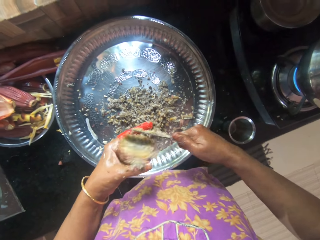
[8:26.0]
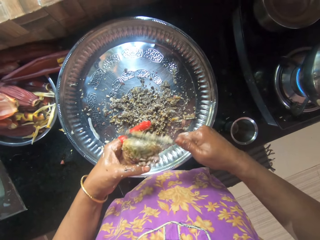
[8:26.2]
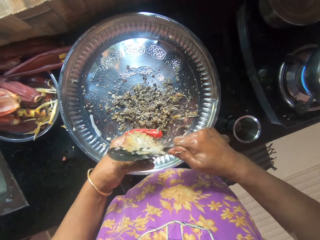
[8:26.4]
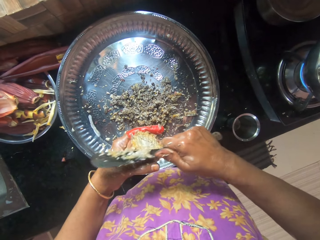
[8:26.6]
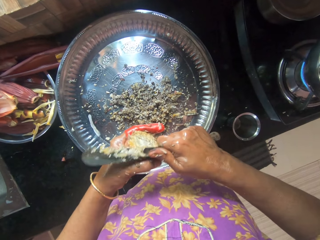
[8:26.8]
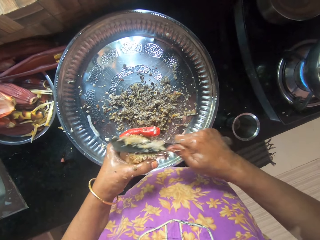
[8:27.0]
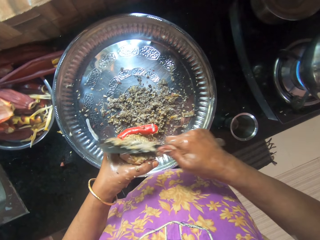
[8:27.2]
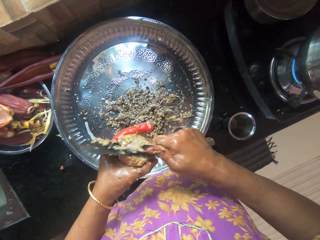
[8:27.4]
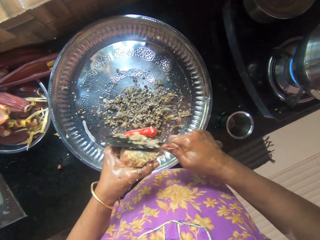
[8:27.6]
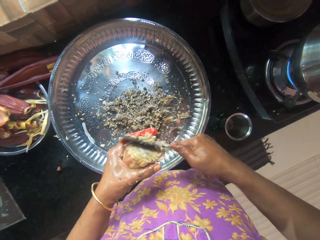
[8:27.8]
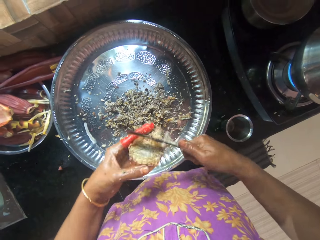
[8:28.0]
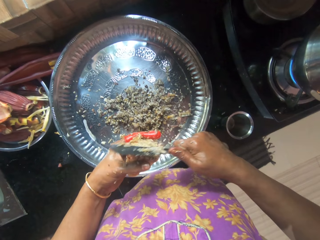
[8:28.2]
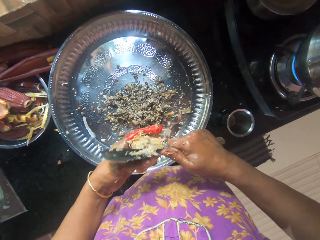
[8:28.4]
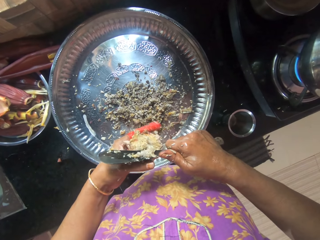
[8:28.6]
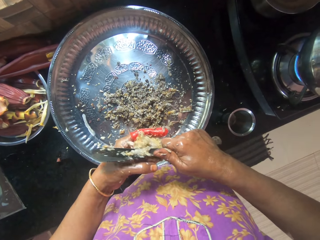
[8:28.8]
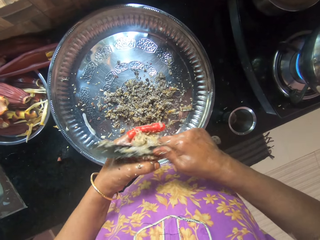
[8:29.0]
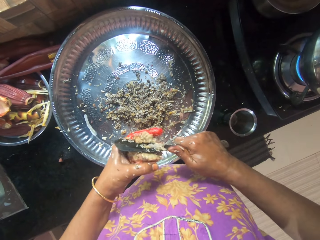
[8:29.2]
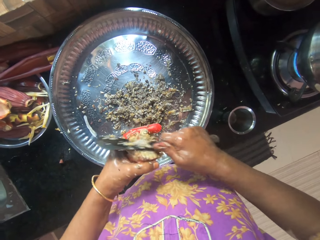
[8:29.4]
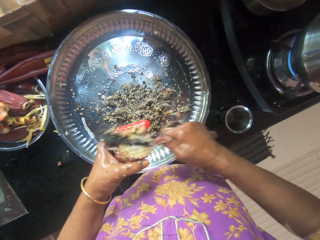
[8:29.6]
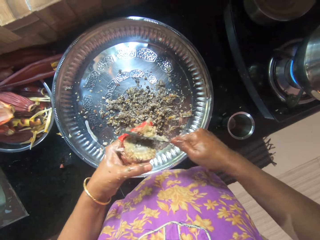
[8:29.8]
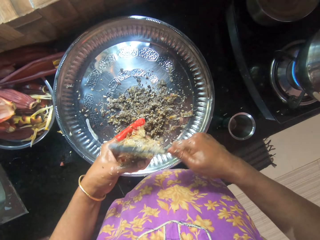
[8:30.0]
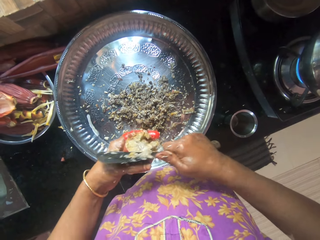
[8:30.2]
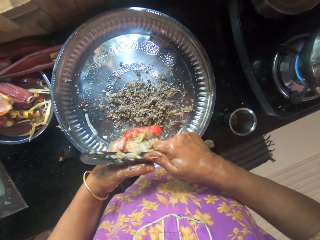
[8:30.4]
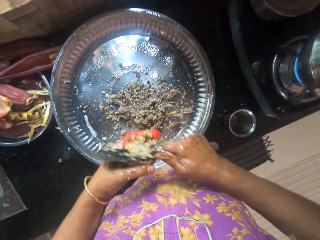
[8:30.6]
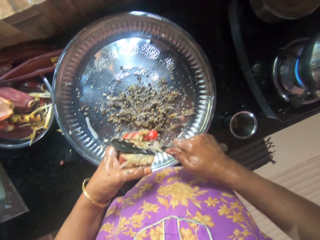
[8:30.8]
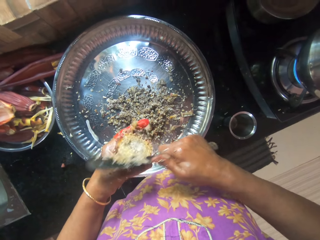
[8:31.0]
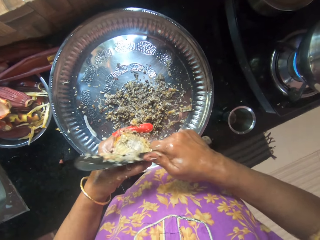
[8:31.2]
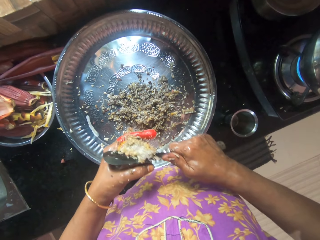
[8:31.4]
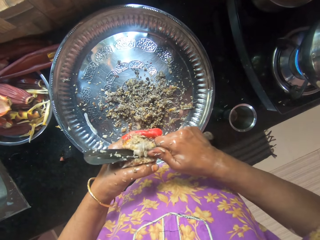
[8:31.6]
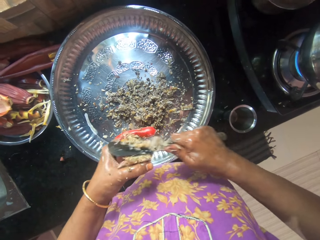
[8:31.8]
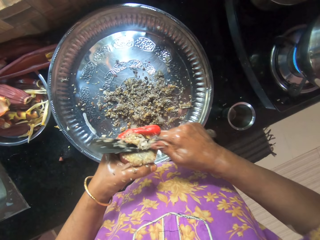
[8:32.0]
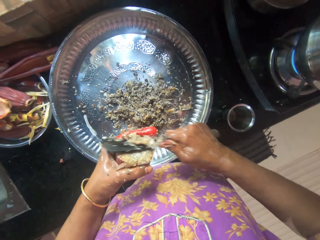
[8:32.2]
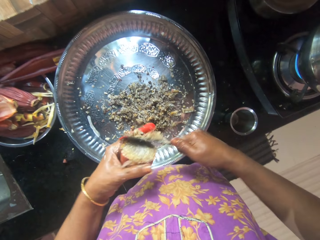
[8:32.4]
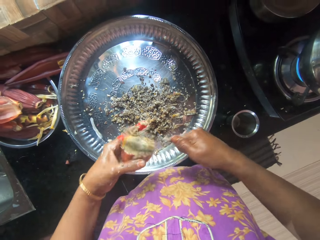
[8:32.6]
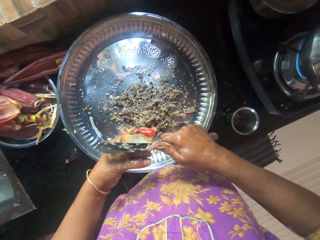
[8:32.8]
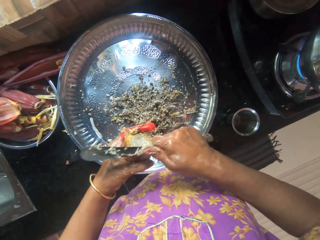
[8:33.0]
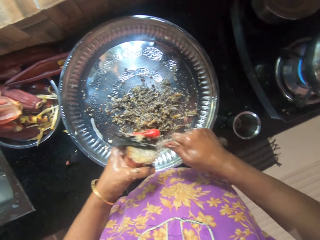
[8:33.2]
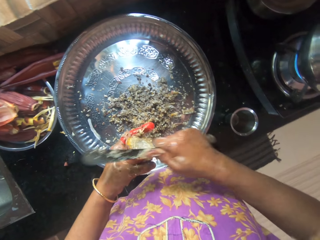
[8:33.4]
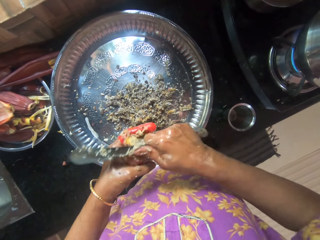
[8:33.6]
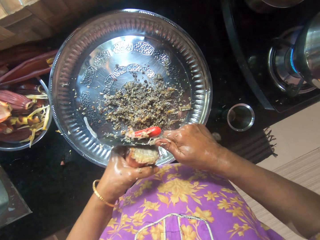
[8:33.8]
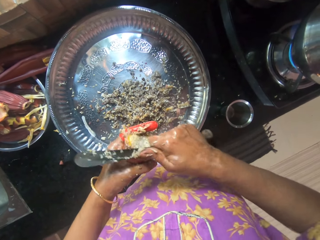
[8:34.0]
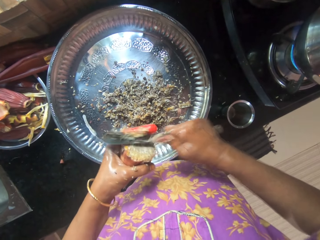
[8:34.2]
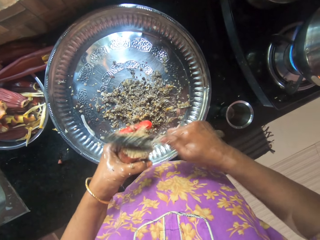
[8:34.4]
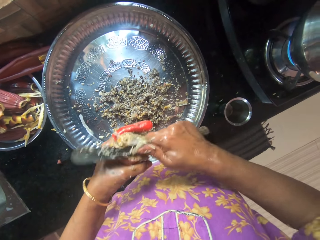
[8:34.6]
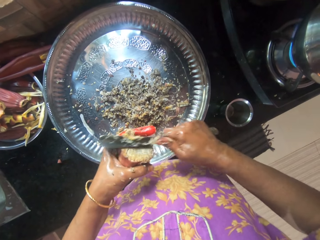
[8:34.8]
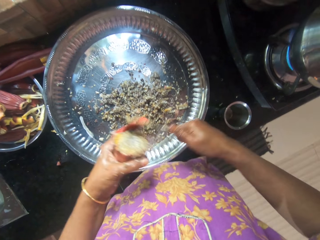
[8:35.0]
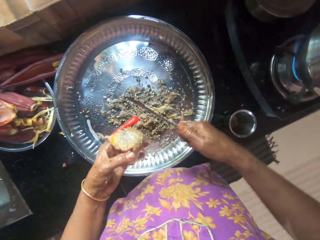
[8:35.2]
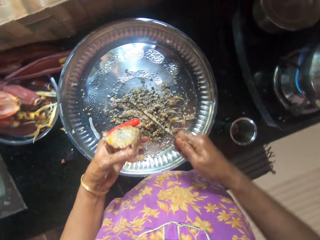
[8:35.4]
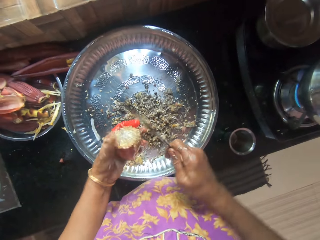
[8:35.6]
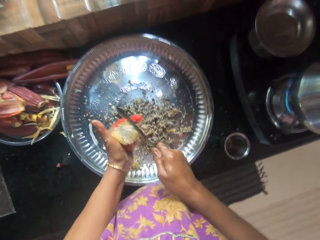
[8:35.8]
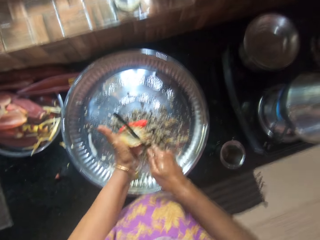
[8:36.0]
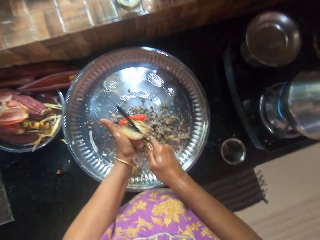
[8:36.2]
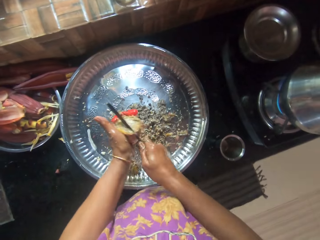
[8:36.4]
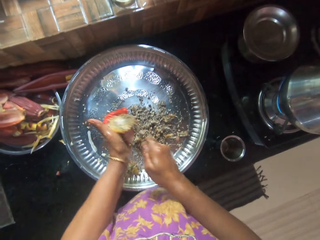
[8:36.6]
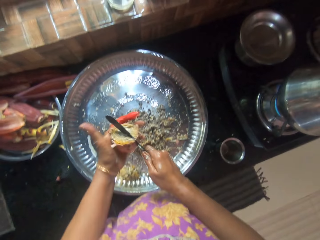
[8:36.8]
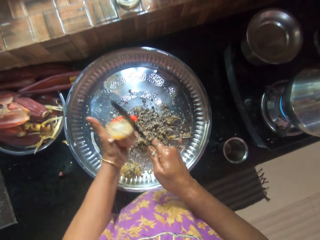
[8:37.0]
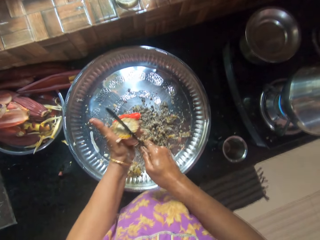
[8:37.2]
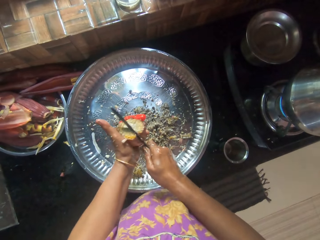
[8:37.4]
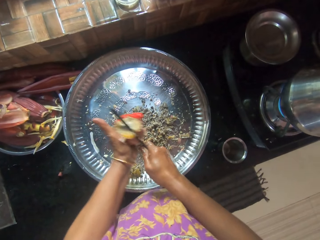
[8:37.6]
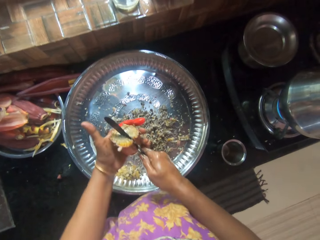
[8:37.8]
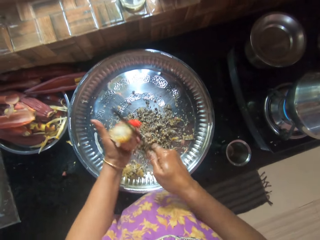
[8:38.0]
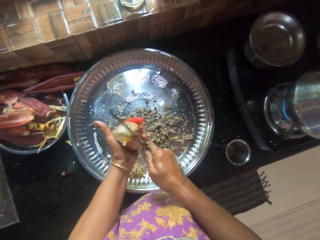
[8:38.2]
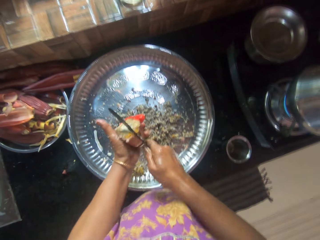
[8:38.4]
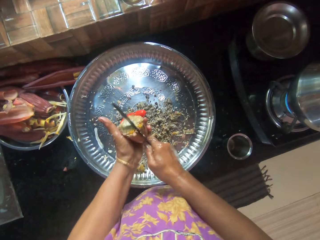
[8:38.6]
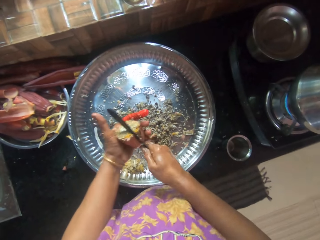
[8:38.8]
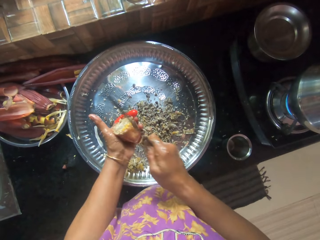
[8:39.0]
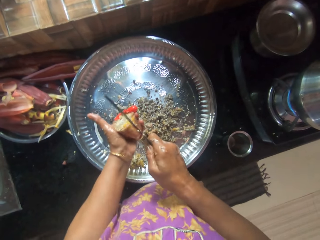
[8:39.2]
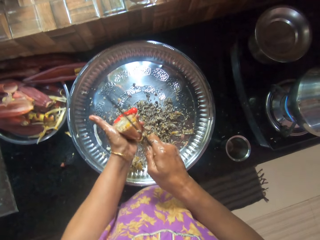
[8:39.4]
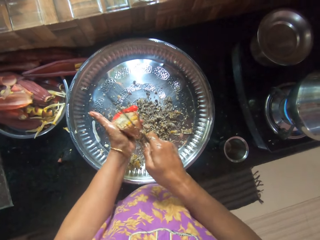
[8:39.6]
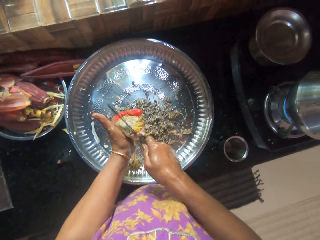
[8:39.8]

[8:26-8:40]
The camera wearer chops the plantain flower in her left hand with the knife in her right hand.

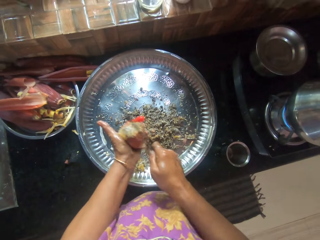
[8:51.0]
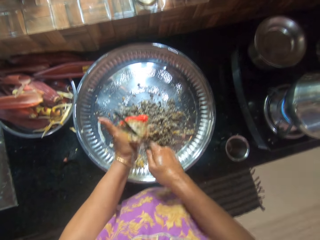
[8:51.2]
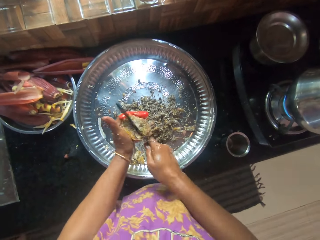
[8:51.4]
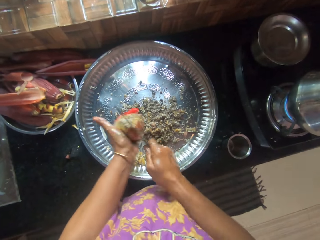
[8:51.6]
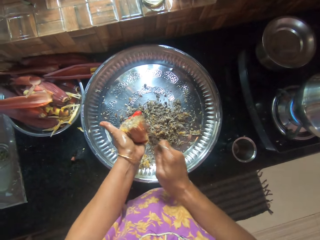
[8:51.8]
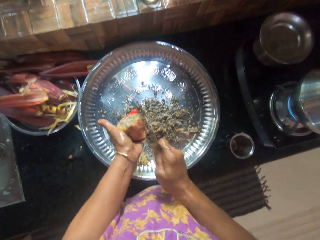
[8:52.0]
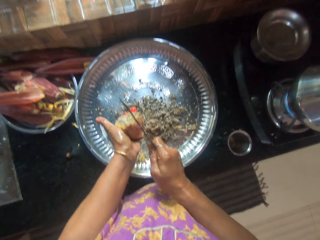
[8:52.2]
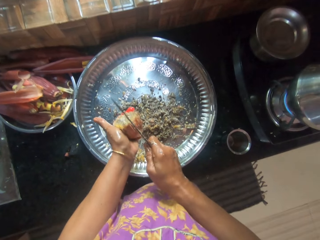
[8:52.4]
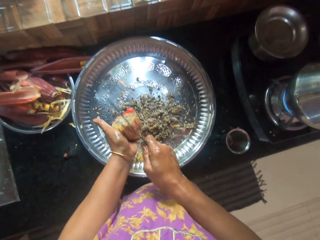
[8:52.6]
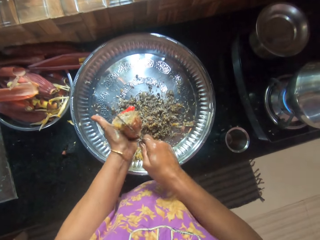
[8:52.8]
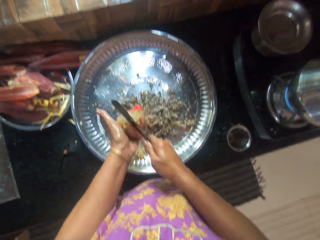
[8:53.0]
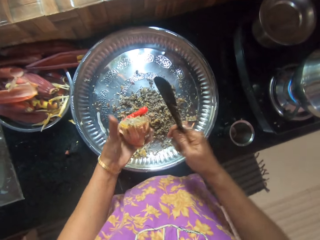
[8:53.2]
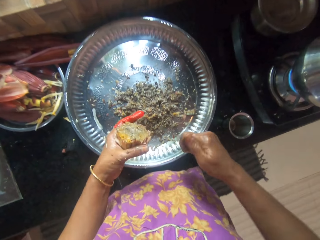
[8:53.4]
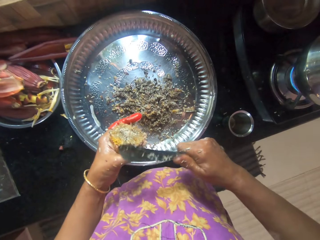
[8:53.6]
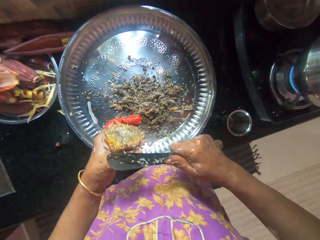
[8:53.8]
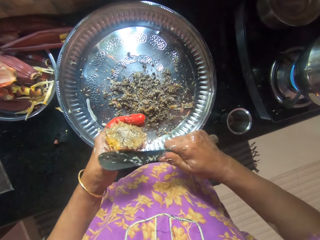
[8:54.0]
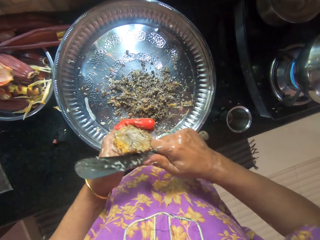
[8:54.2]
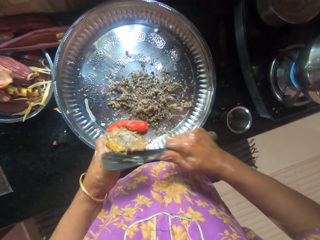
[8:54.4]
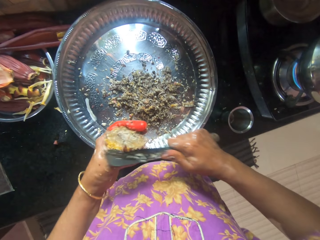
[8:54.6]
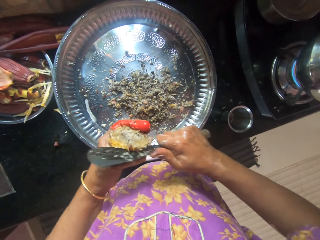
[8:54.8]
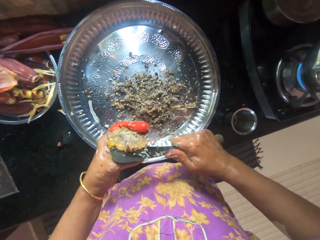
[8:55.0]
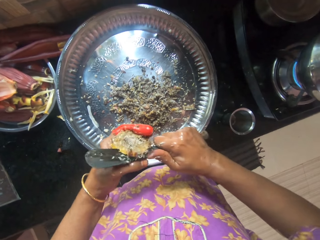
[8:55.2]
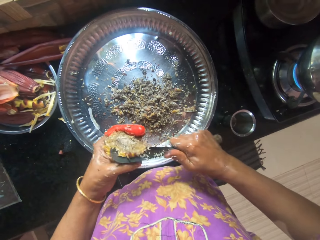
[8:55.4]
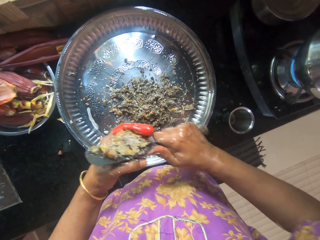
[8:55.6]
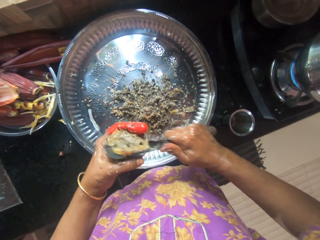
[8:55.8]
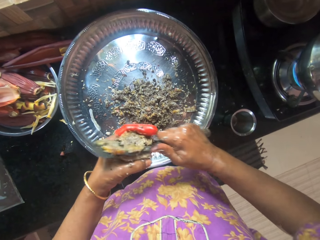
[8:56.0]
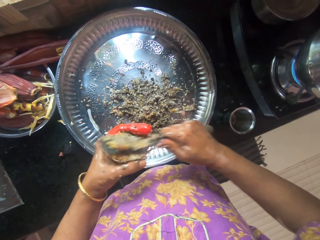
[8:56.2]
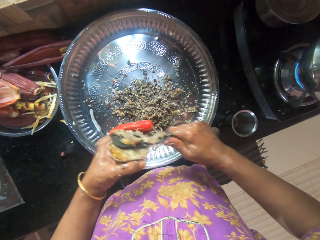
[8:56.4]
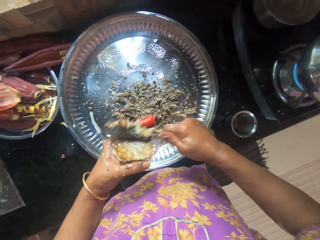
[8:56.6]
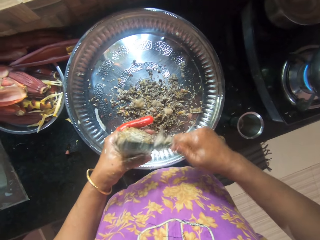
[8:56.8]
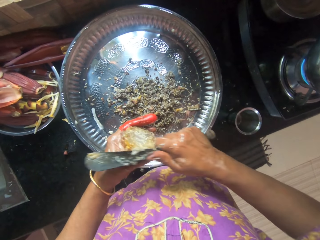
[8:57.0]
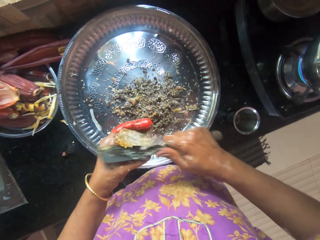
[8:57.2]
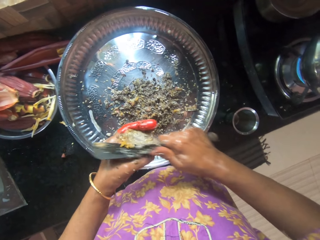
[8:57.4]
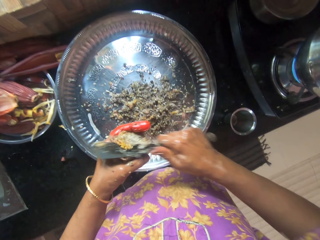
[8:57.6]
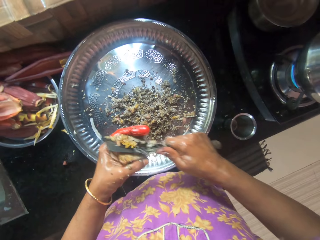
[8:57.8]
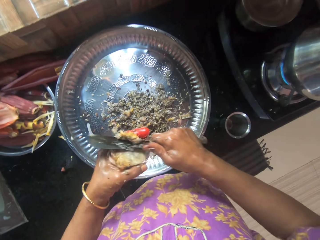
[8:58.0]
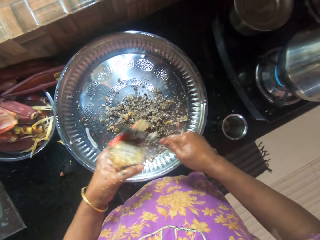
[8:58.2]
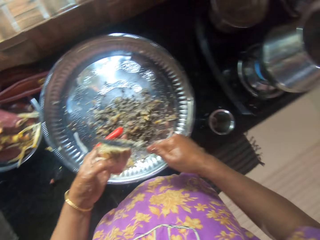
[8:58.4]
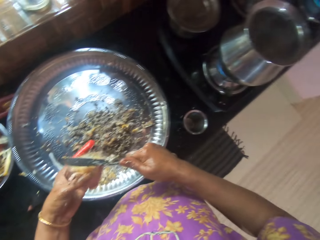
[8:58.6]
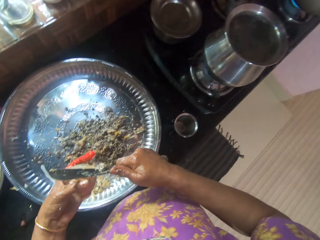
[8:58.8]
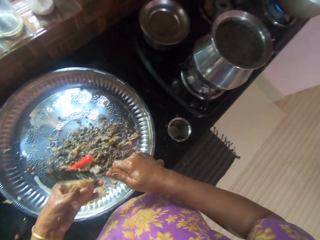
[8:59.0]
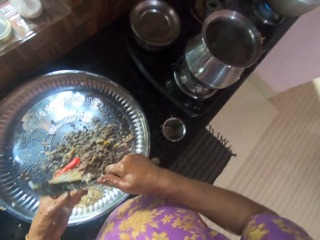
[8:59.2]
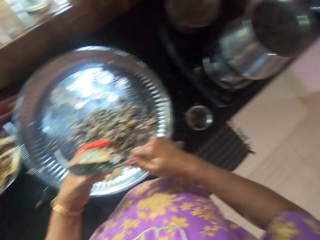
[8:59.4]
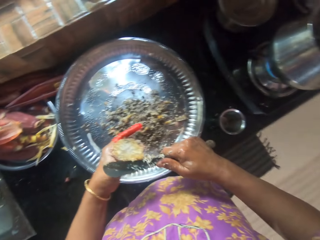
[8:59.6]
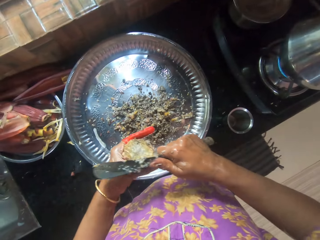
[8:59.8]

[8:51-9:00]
The camera wearer slices the plantain flower in her left hand into the tray with the knife in her right hand.
